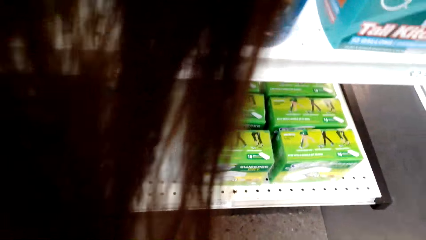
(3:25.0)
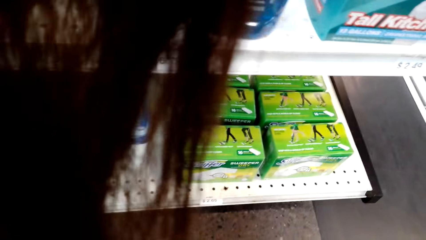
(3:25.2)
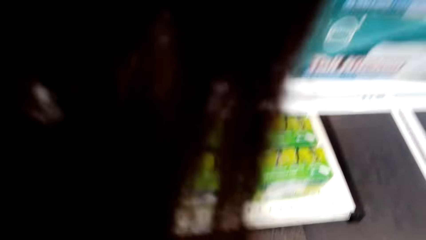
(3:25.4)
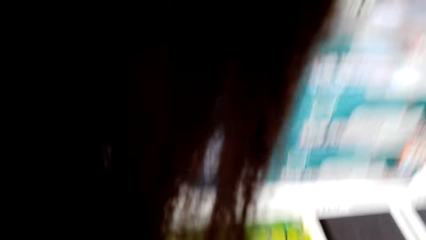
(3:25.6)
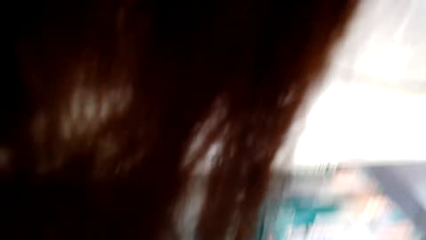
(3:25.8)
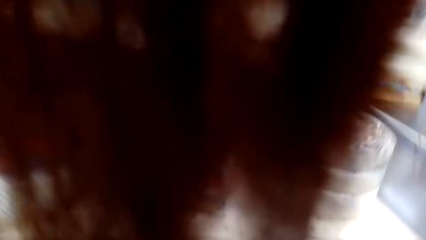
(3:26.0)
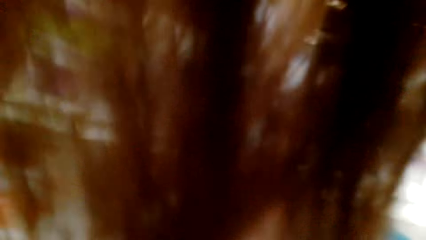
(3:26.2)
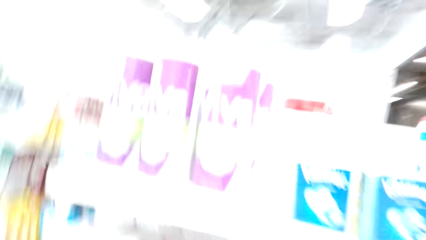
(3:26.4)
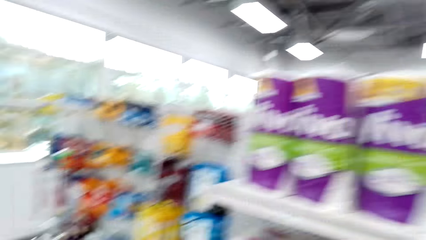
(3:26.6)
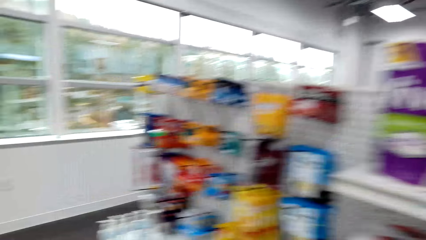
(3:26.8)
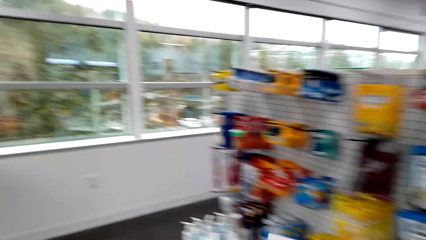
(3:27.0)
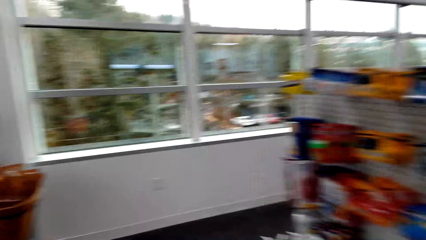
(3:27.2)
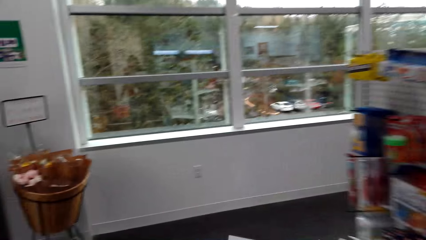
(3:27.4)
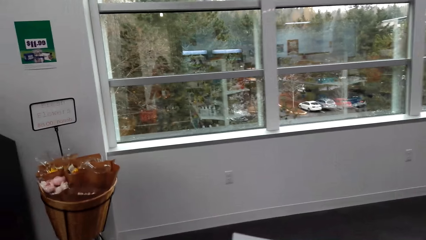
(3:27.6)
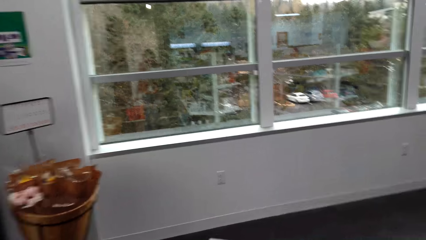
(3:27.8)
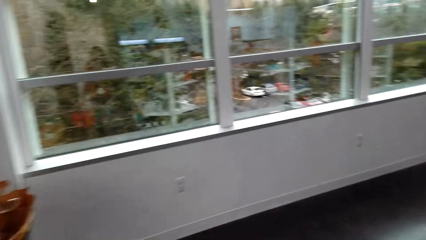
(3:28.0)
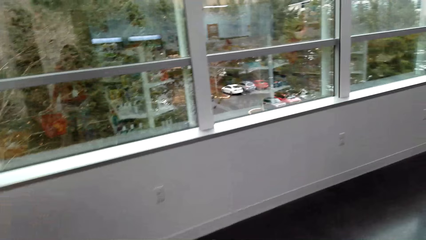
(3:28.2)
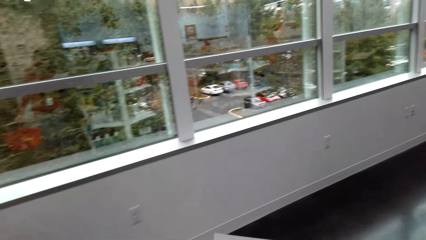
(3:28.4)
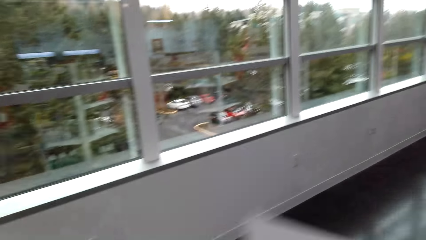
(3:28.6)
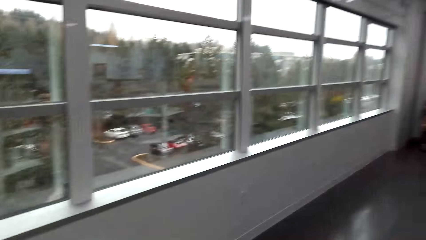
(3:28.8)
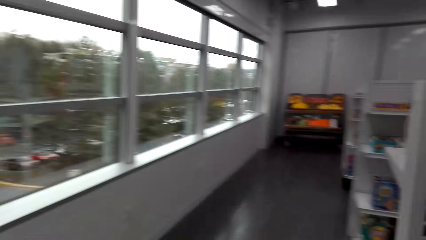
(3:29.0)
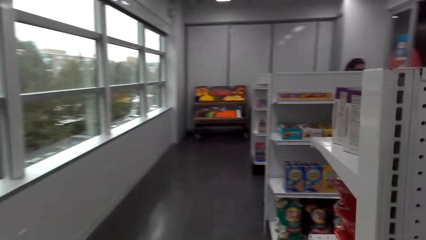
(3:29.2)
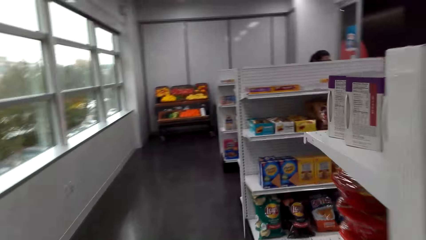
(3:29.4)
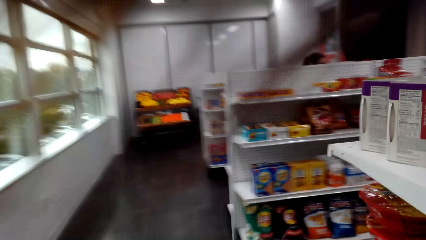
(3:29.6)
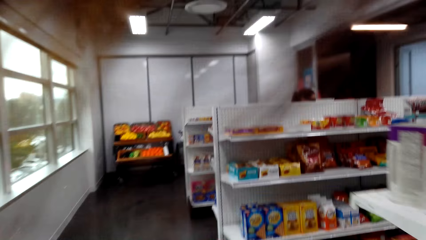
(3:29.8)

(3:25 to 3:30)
The camera wearer walks around the store.

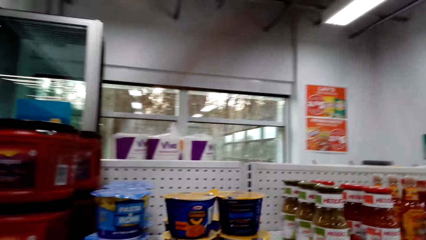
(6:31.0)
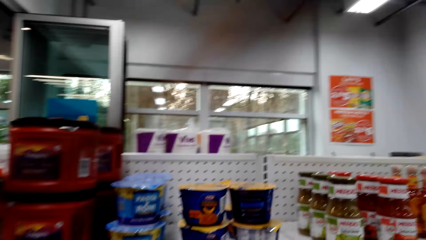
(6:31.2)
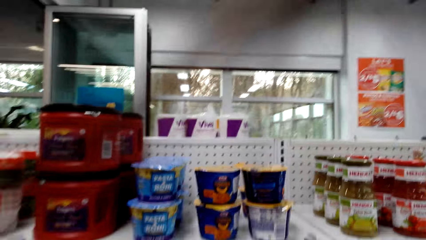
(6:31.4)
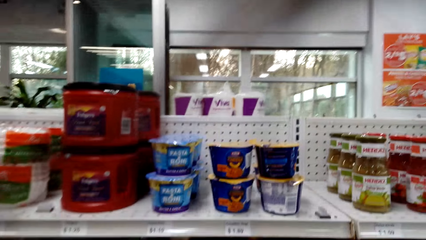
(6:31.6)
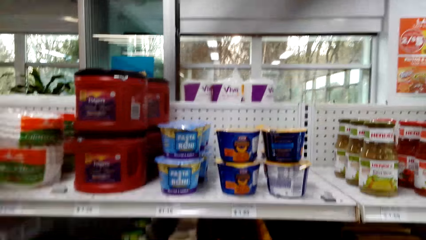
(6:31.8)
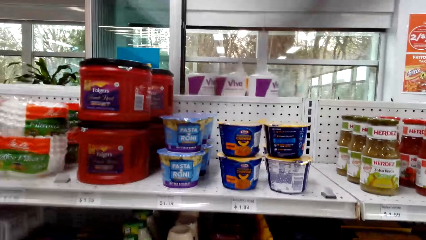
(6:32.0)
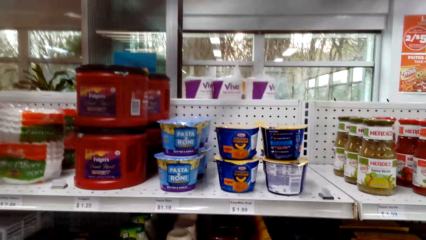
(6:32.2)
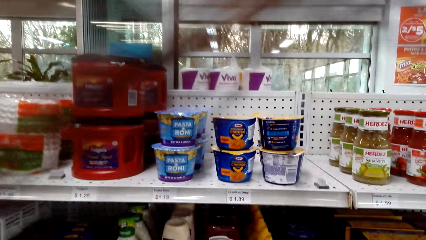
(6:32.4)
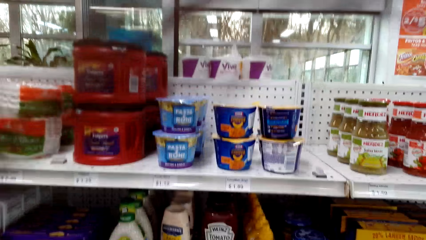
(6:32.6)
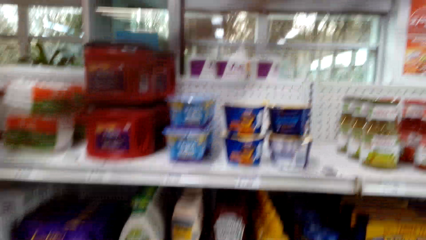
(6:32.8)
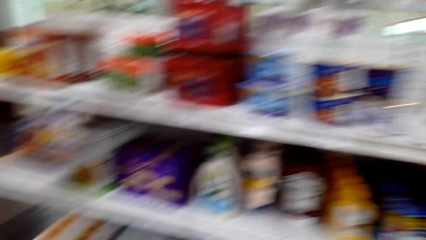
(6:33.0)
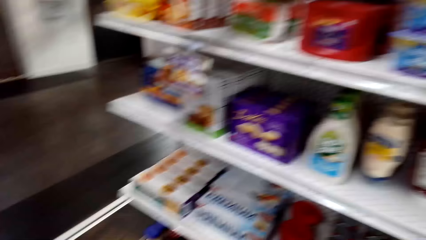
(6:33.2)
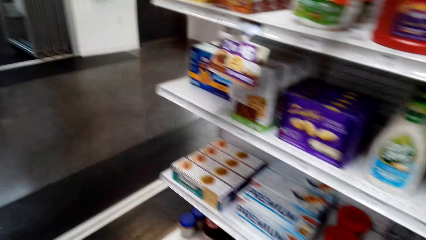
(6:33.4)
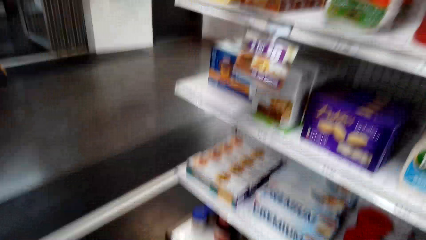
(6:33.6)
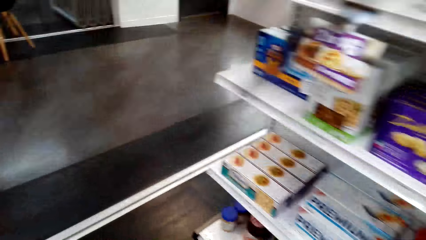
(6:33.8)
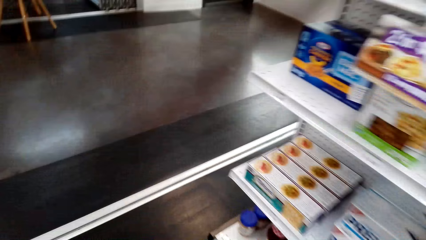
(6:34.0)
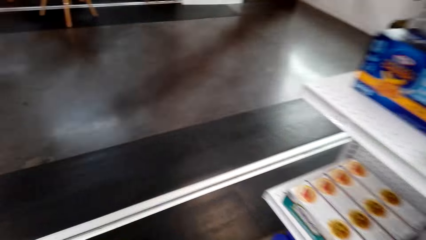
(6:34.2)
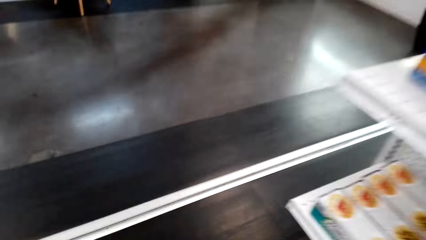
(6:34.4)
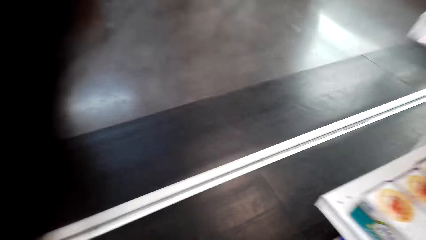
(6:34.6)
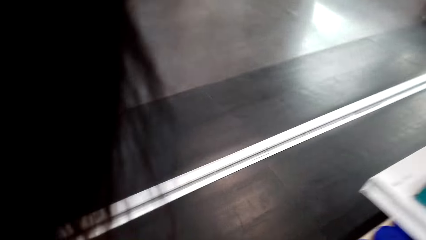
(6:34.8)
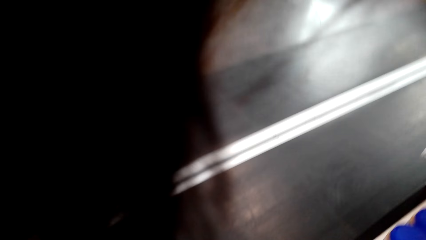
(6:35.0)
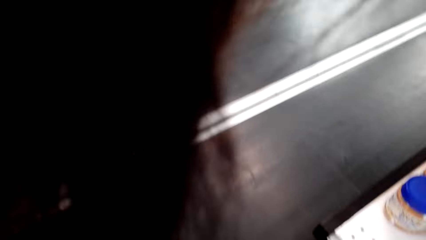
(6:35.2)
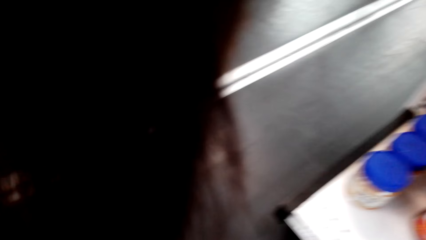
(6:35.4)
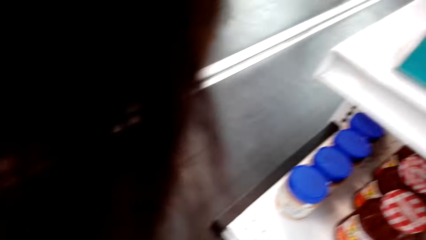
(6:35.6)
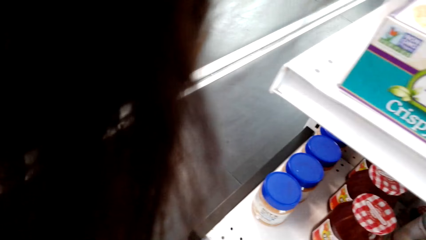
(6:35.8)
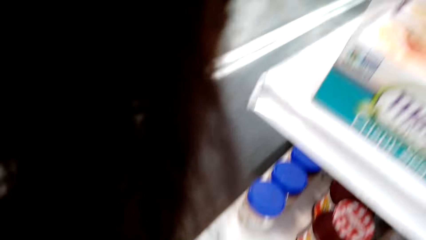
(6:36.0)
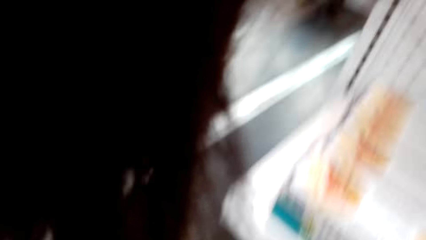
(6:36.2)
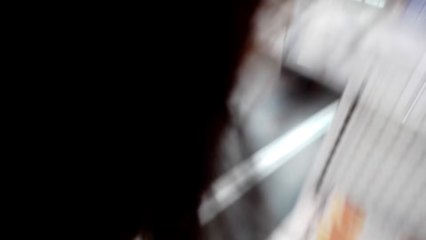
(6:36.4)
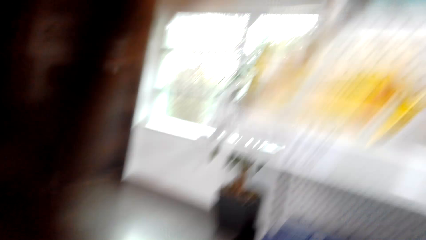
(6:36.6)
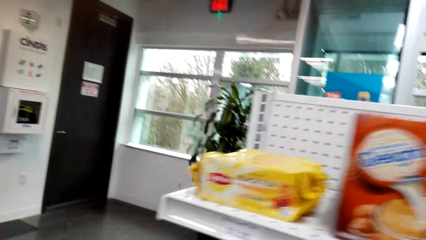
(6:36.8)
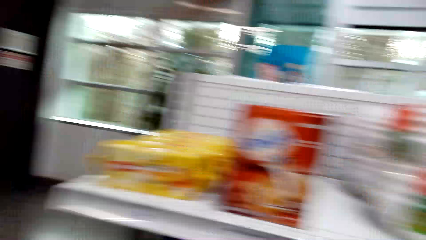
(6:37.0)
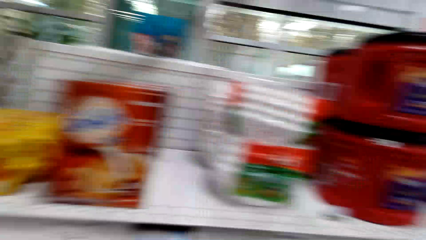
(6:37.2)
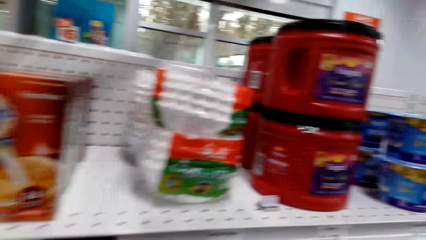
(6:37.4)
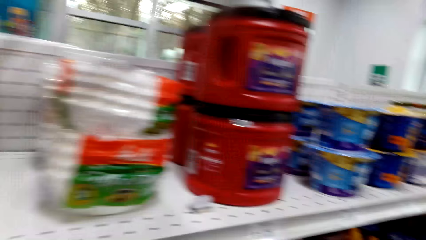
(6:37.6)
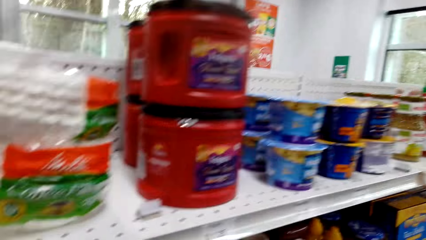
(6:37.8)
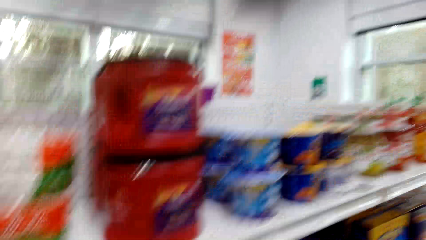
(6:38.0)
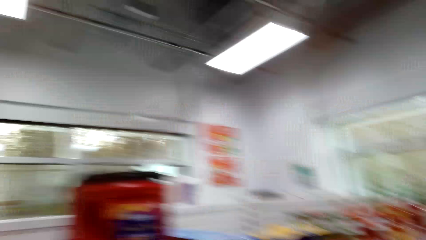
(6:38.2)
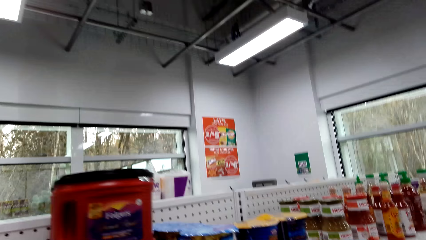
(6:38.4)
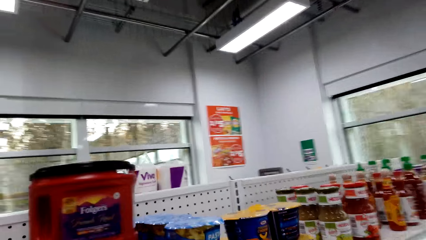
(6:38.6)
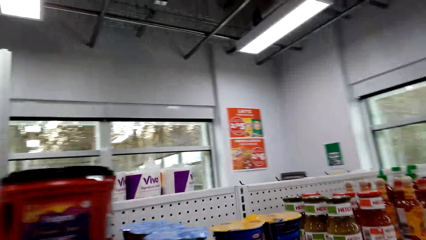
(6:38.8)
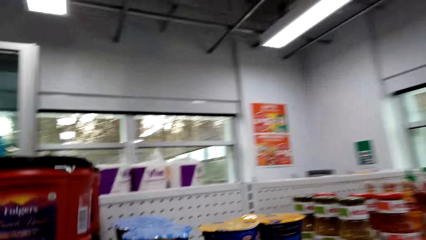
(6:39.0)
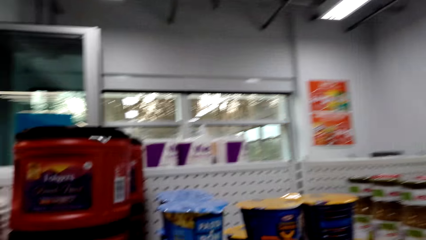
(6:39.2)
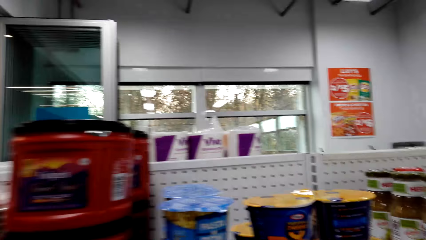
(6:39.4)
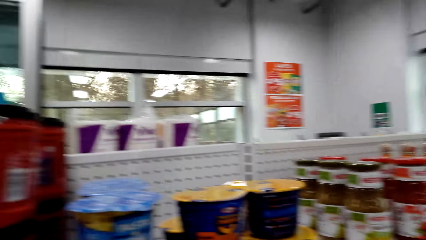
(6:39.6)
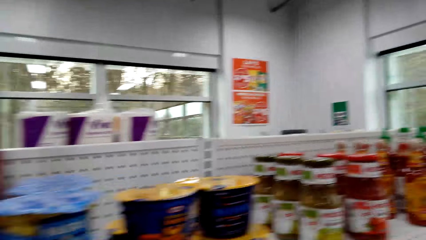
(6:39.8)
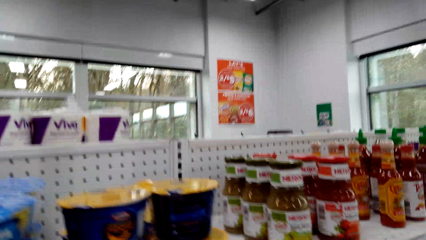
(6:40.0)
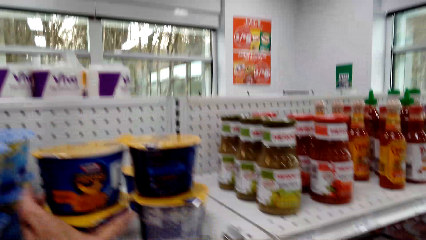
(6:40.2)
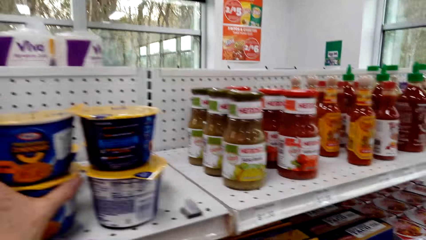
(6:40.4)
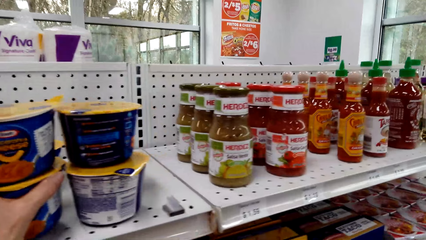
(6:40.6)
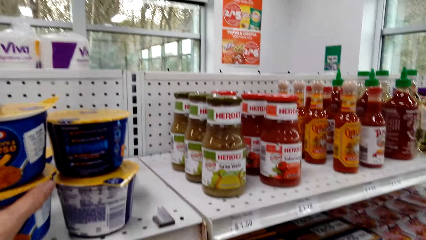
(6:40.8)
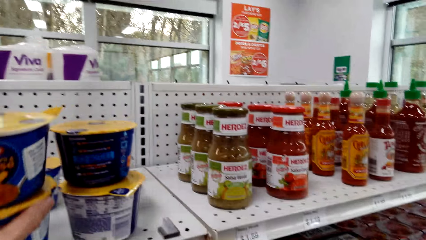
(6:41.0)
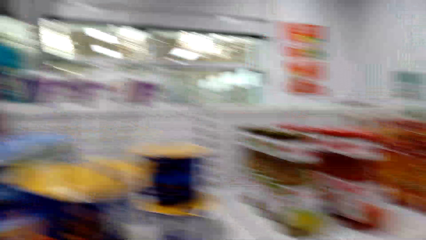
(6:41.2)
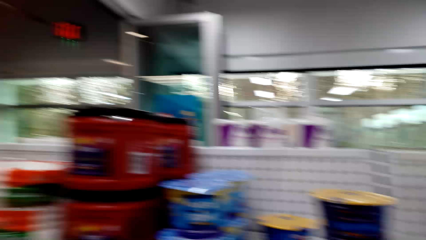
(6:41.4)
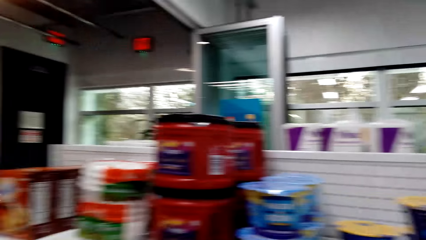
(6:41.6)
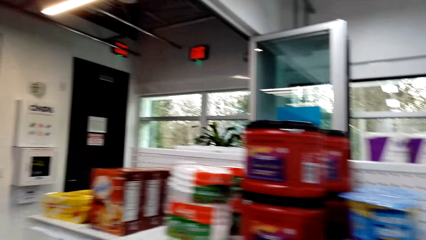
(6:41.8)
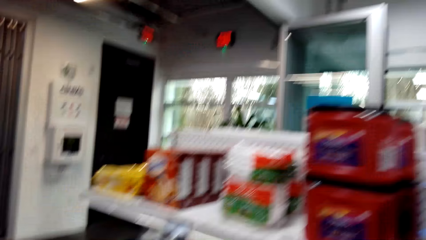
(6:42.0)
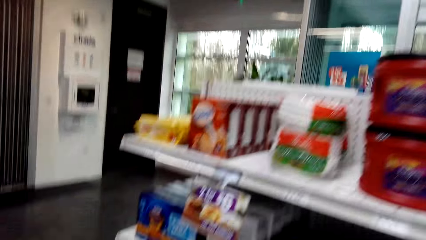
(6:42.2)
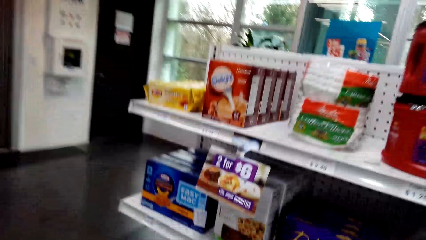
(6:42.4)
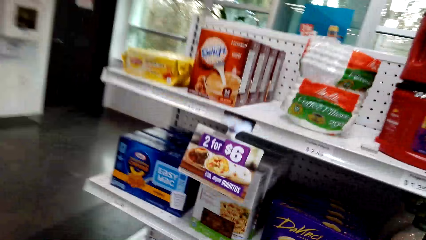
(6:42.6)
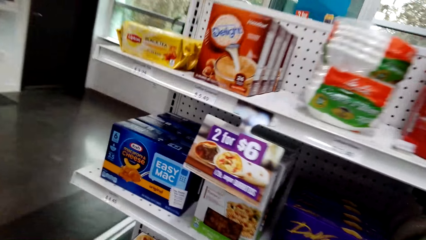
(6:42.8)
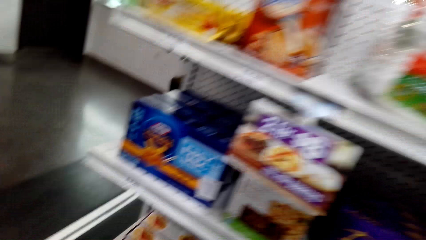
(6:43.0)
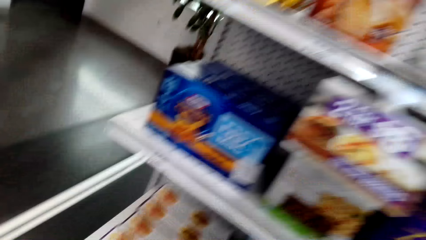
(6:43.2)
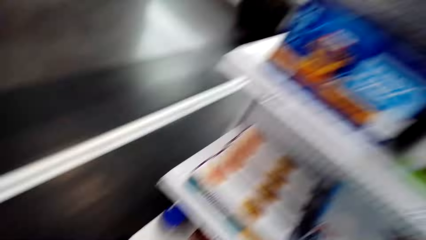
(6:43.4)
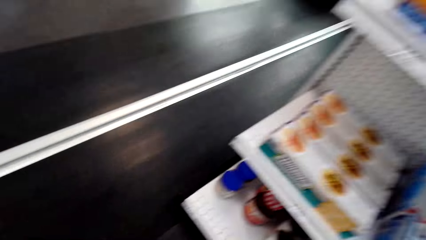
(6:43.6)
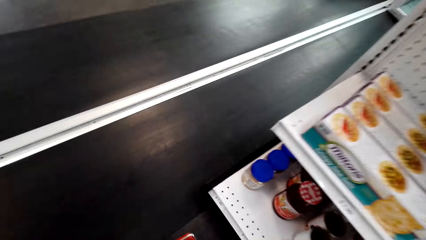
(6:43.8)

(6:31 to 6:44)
The camera wearer looks at the items on the shelf. They walk around the supermarket and pick up cheese.
